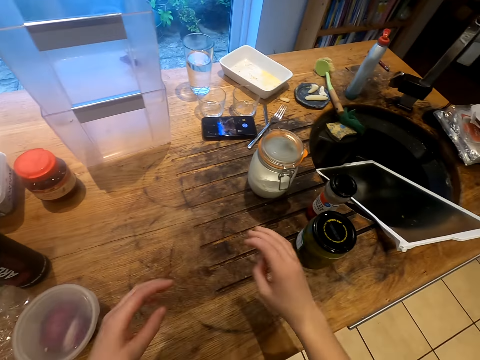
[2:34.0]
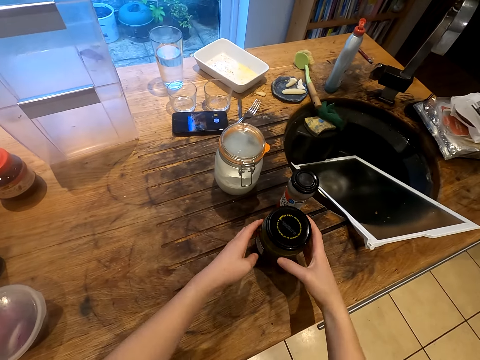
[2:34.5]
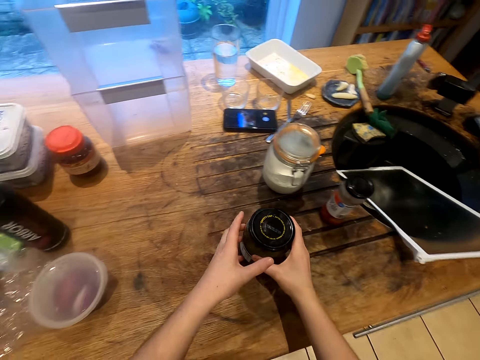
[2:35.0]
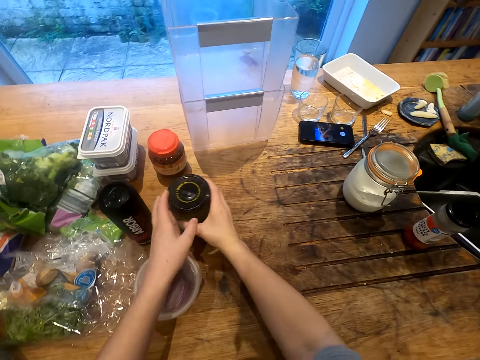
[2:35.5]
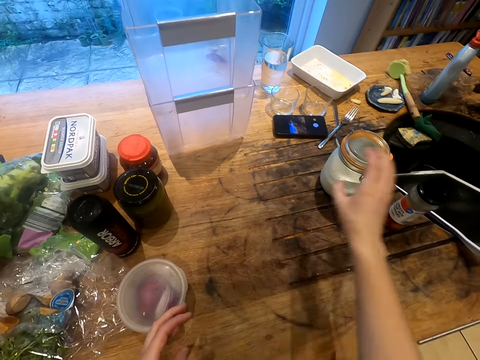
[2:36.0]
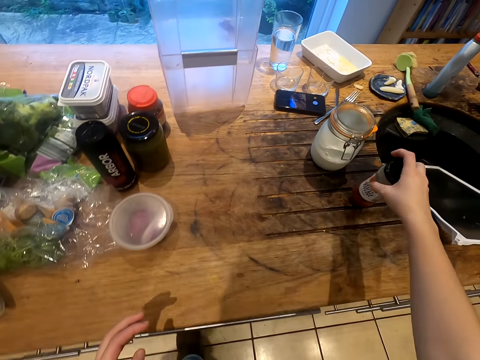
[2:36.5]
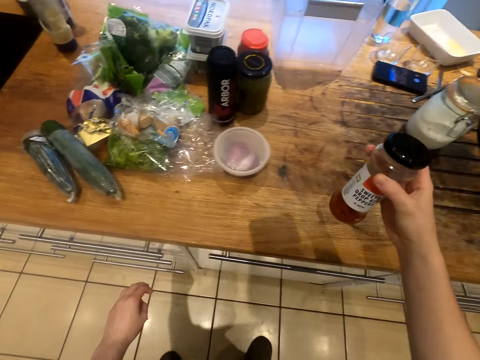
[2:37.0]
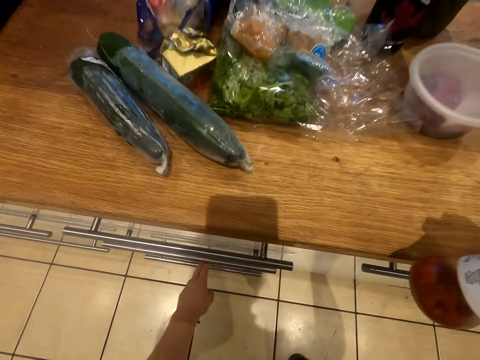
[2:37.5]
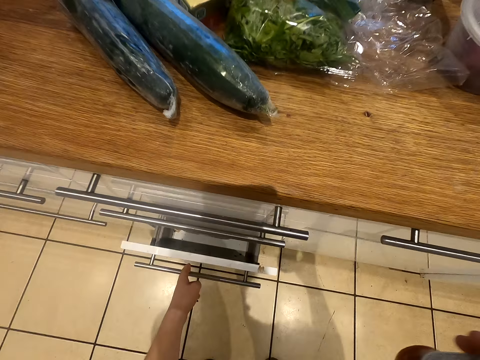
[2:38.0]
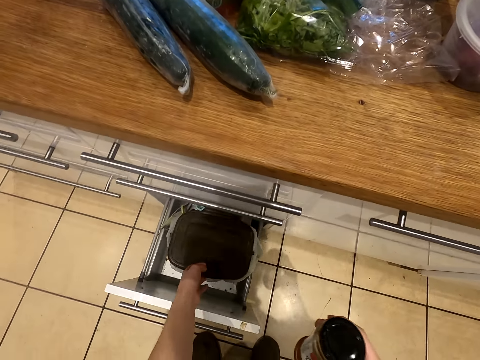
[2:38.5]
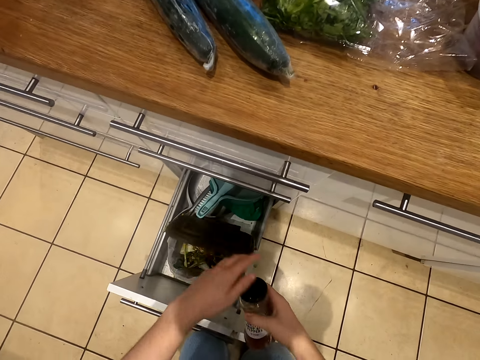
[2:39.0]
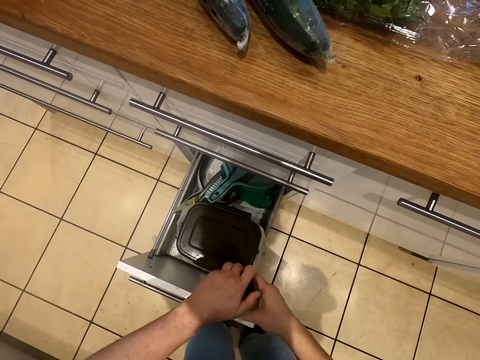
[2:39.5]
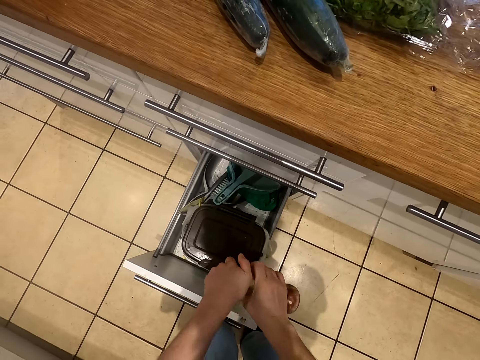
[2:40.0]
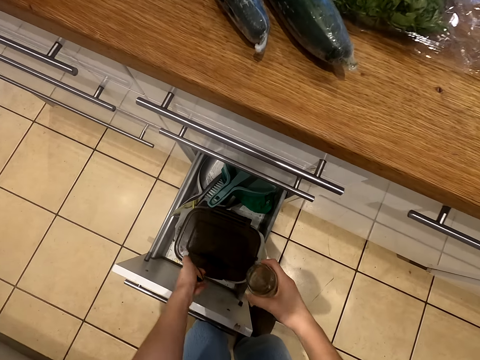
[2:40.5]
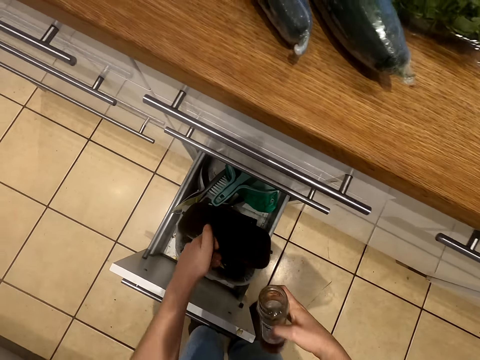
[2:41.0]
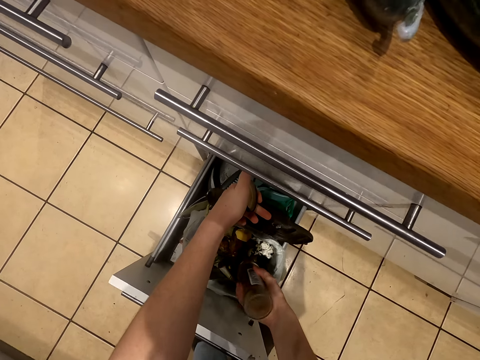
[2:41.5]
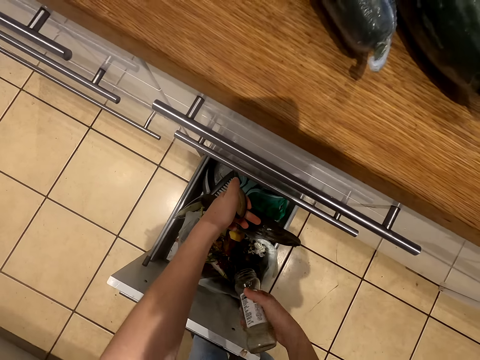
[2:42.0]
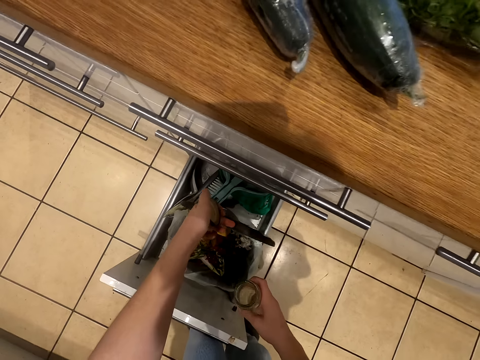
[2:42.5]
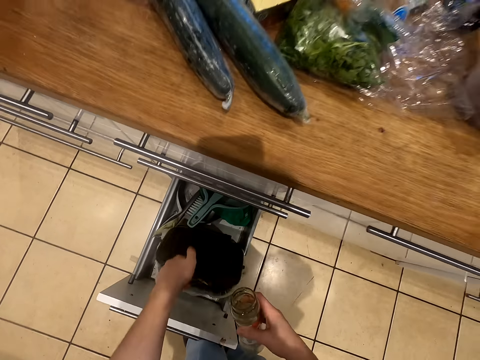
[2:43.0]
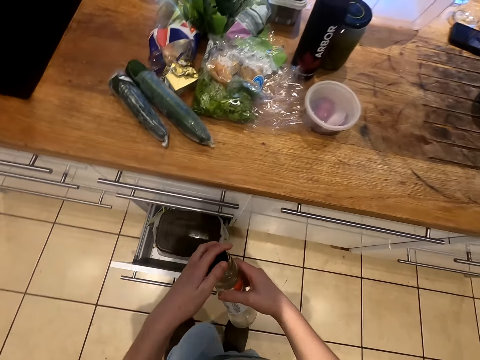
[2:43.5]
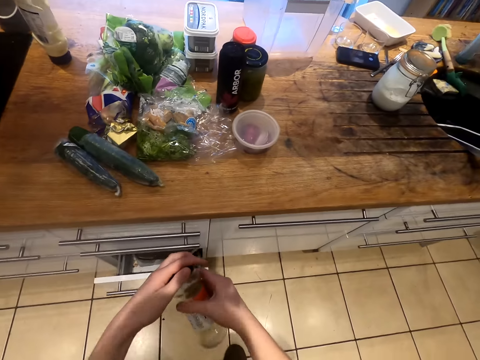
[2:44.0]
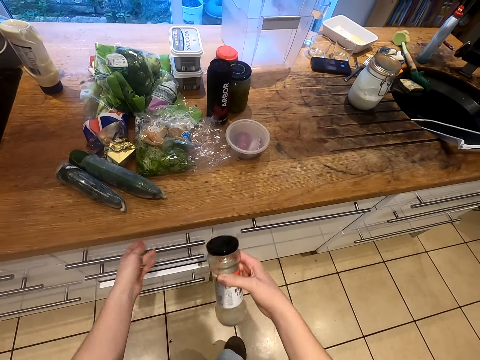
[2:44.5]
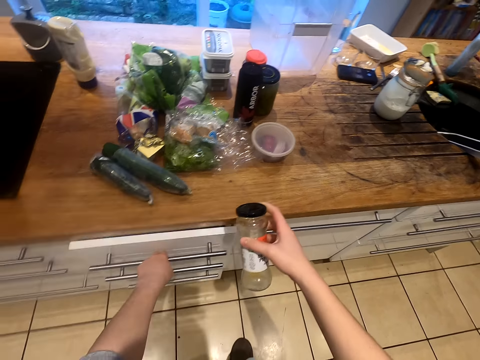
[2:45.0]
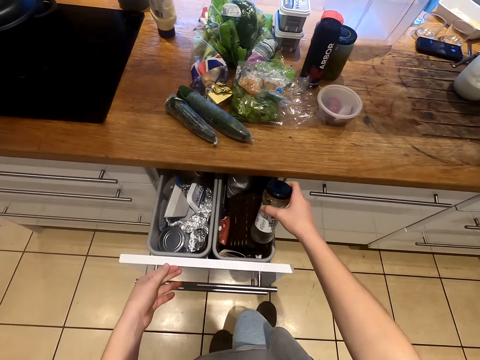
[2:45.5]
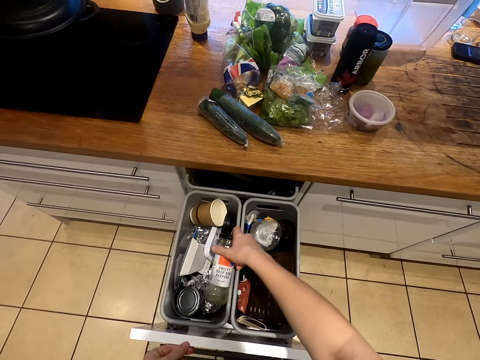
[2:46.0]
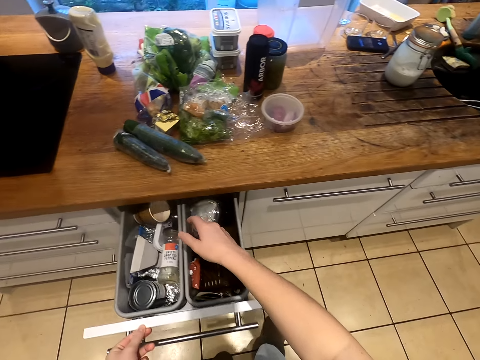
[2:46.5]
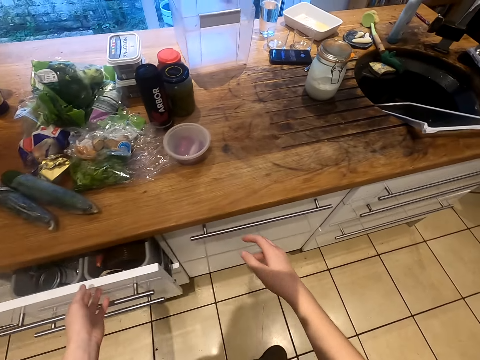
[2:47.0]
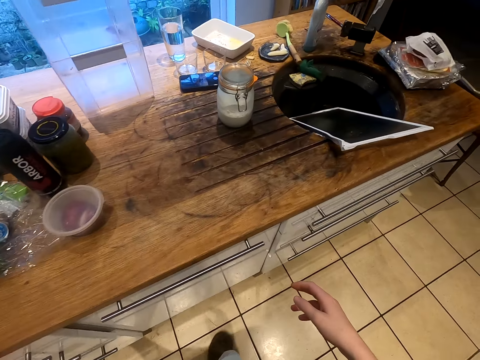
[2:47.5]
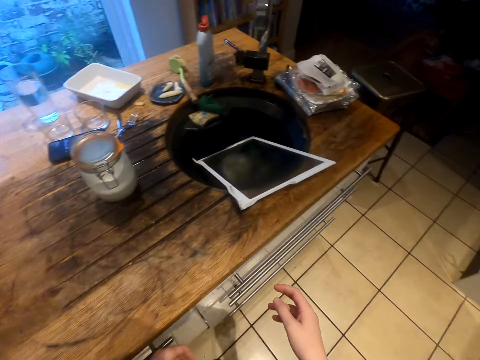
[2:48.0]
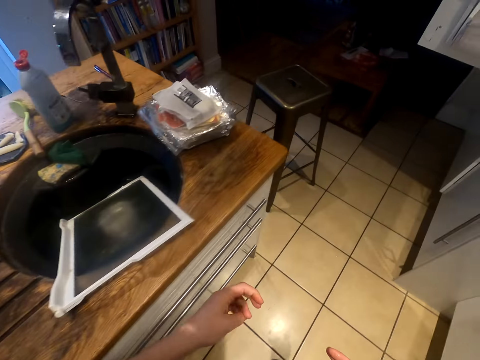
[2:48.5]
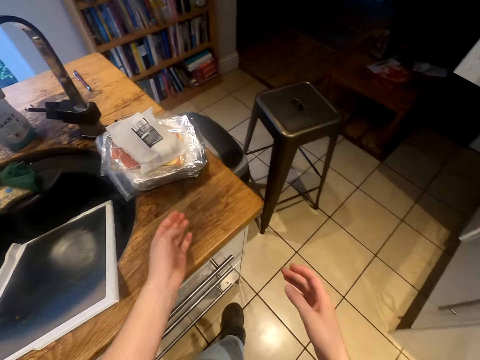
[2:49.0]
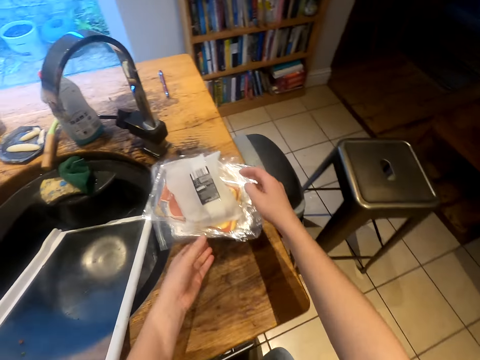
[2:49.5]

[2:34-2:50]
The camera wearer moves a container. They pick up the container. They open a kitchen drawer. They open a trash bin. They open the container. They open the trash bin. They pour pepper in the trash bin. They close the trash bin. They close the container with a lid. They close the kitchen drawer. They open an upper kitchen drawer. They put the container in the drawer. They close the kitchen drawer. They walk around.

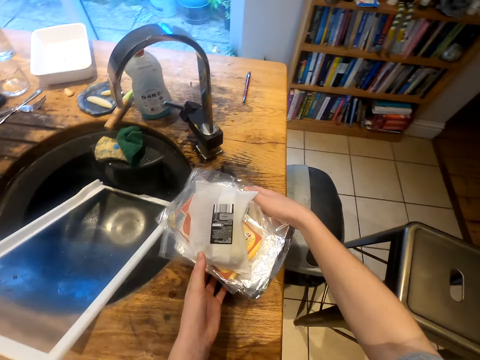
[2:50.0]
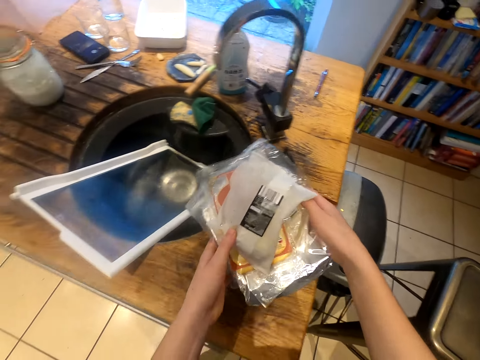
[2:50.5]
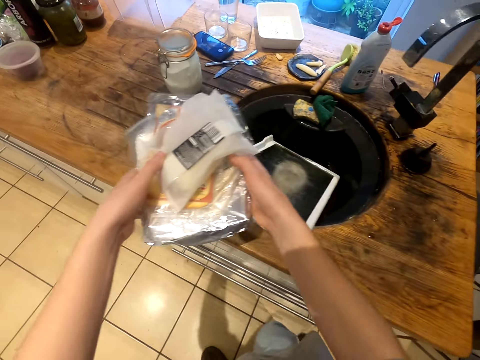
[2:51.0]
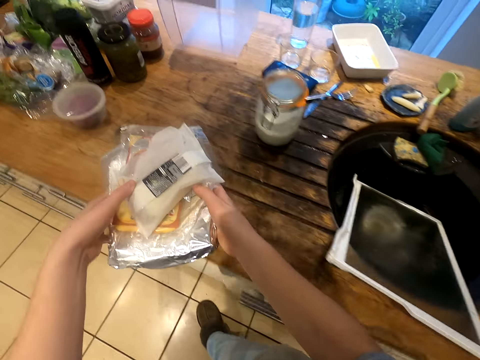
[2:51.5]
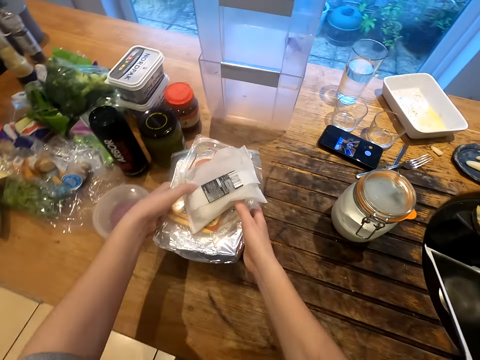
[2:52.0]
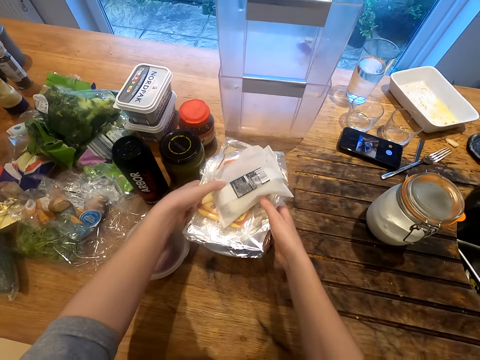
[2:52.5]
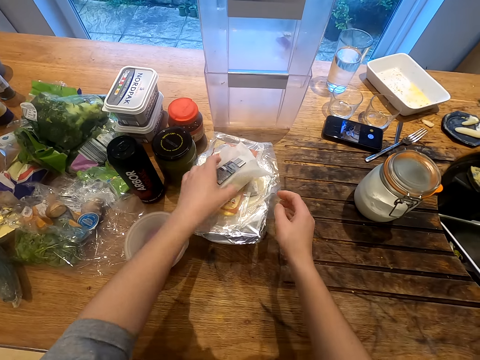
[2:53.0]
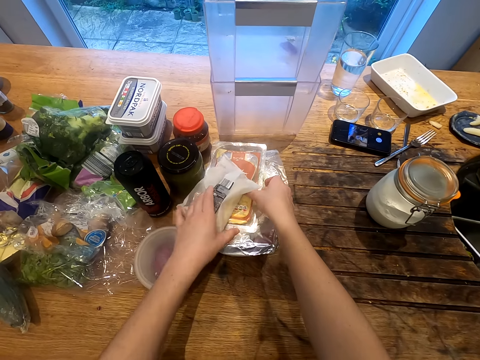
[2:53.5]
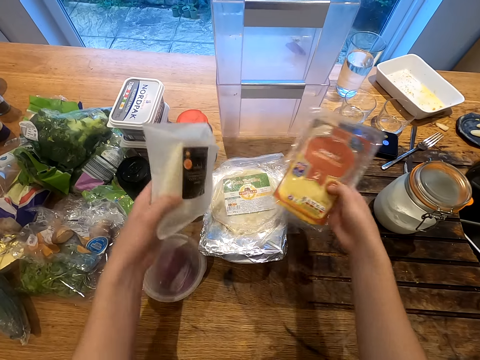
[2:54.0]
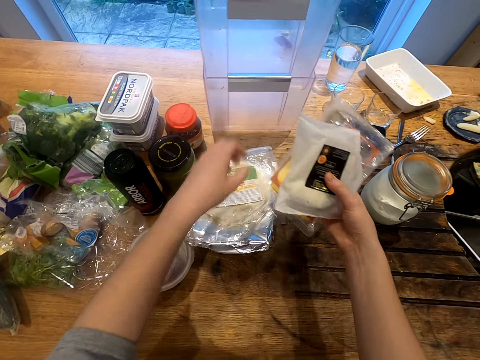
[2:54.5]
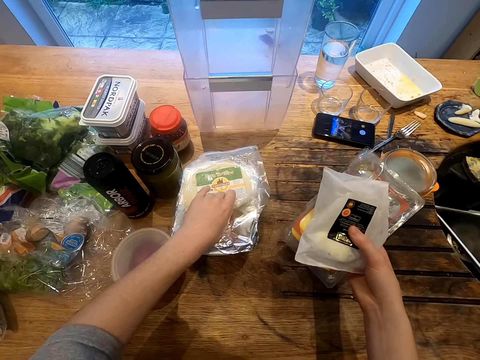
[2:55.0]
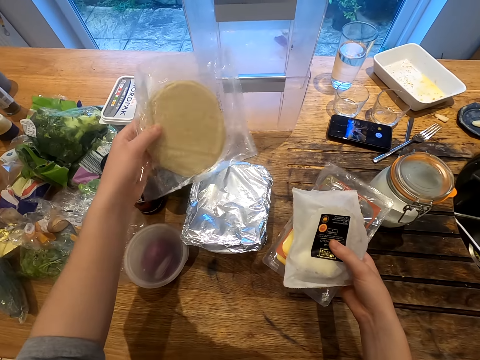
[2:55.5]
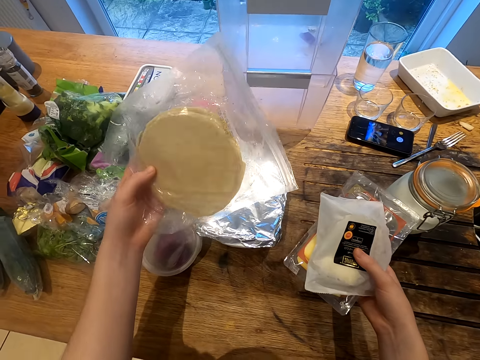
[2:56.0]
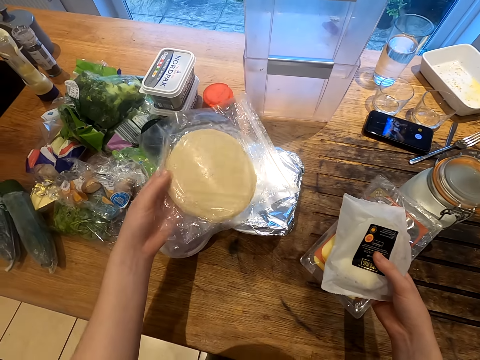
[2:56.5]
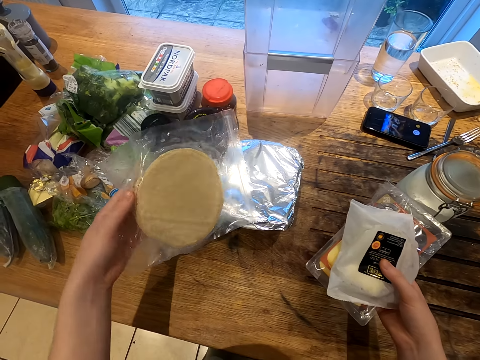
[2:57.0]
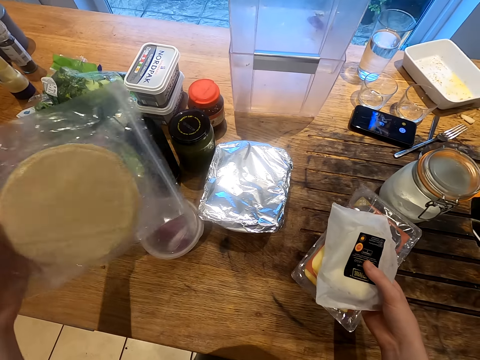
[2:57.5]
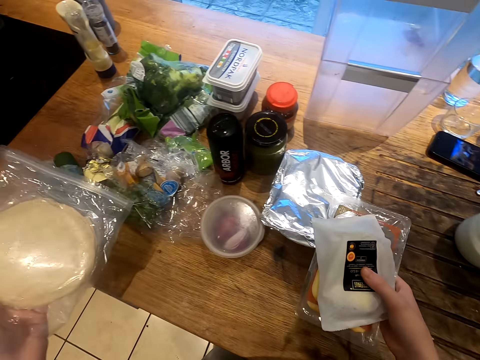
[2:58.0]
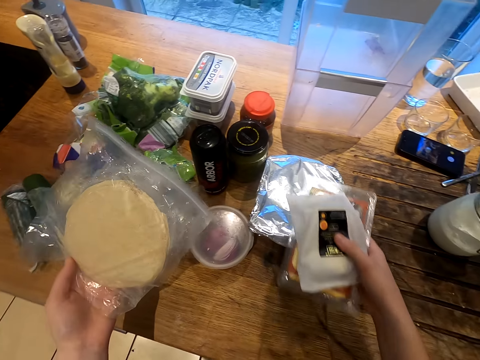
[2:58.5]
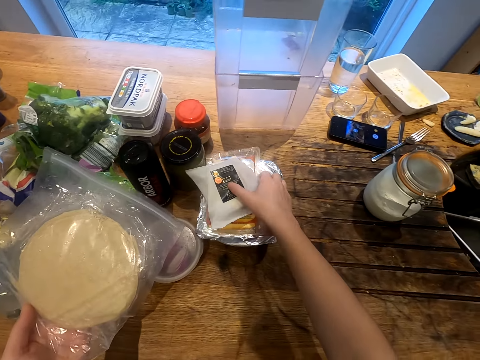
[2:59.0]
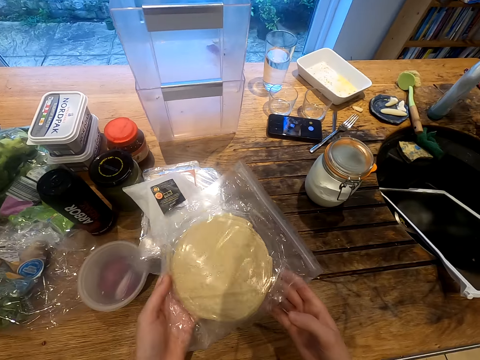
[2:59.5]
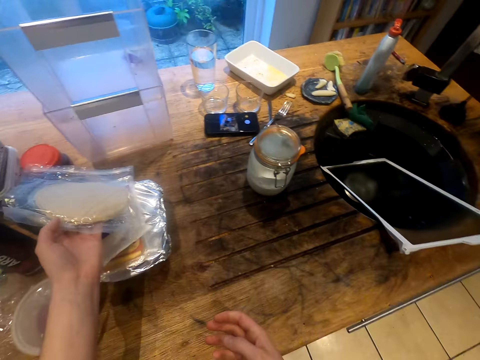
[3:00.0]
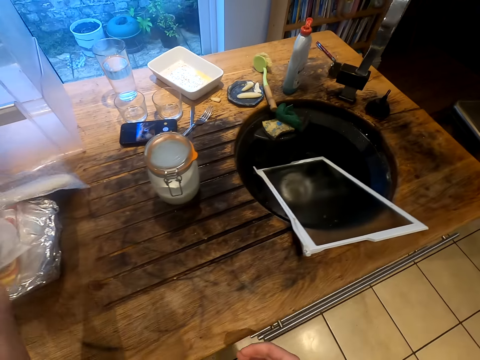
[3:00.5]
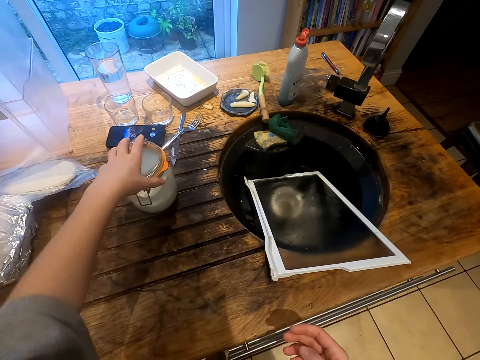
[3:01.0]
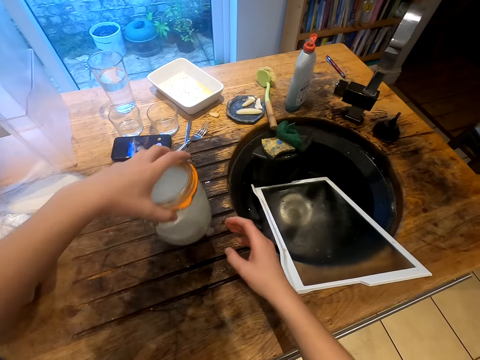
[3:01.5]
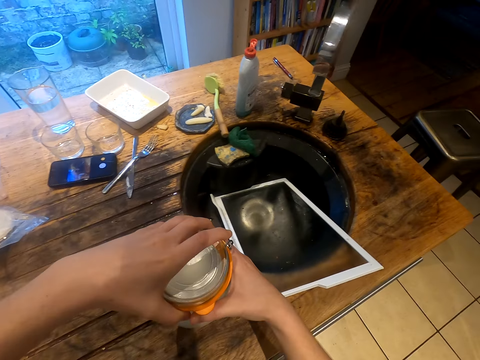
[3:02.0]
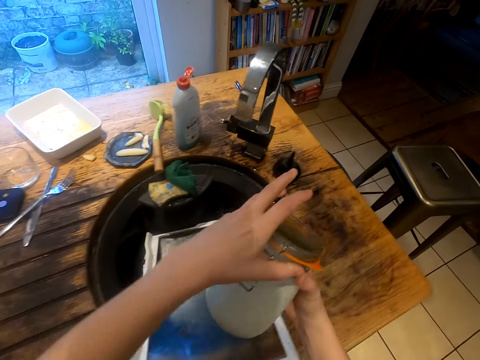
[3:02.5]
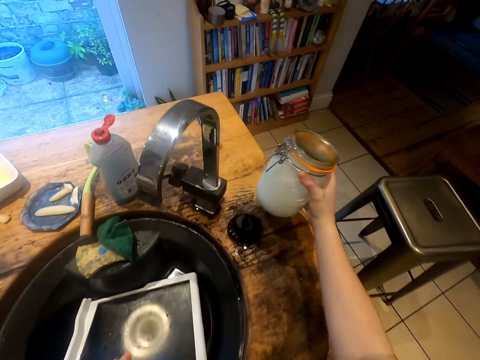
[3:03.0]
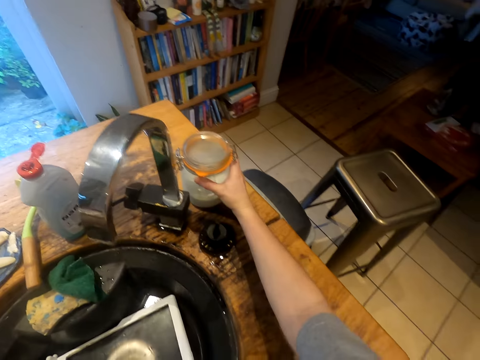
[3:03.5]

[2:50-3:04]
The camera wearer picks up packets. They put down the packets. They pick up the packets with hands. They pick up a packet. They put aside something. They put down the packets. They put down the packet. They pick up a jar.
